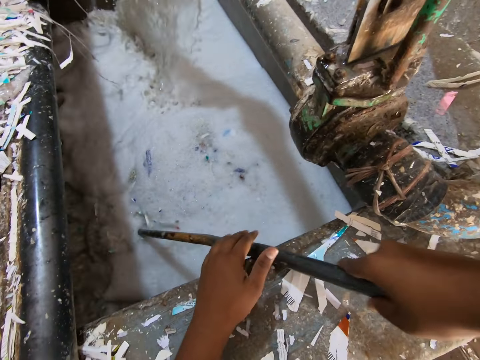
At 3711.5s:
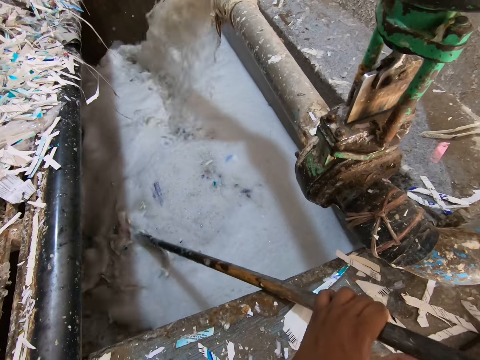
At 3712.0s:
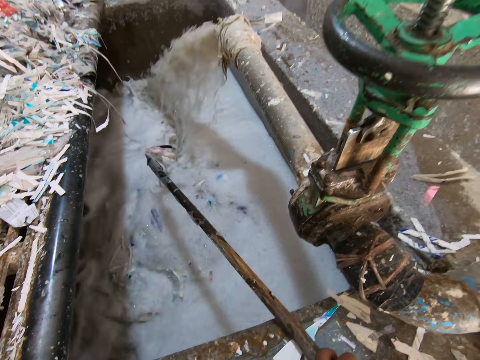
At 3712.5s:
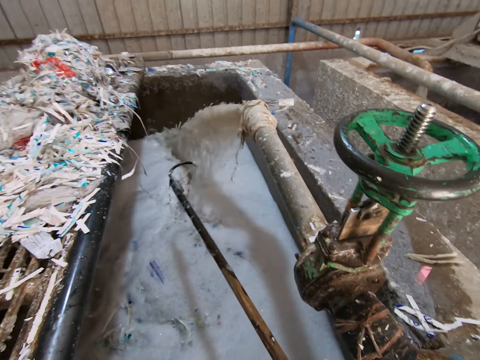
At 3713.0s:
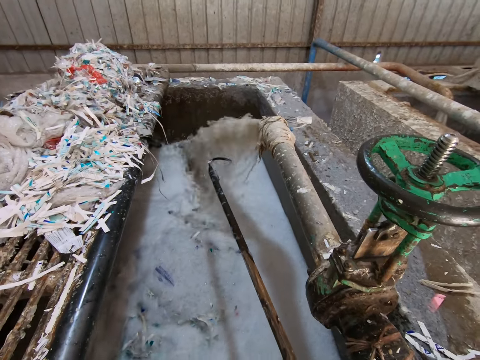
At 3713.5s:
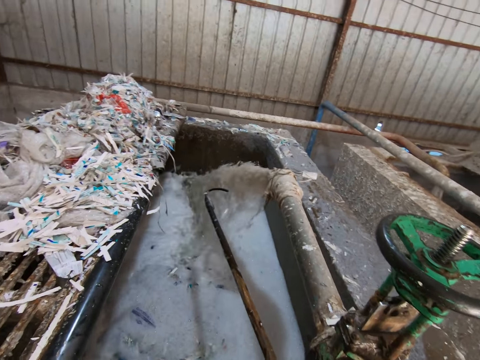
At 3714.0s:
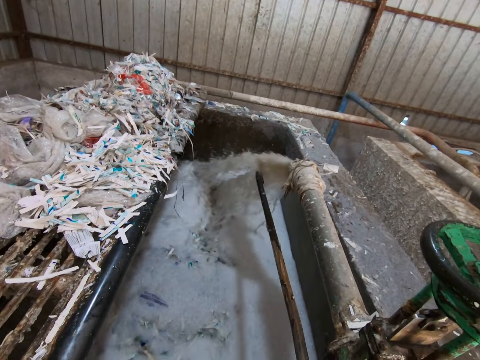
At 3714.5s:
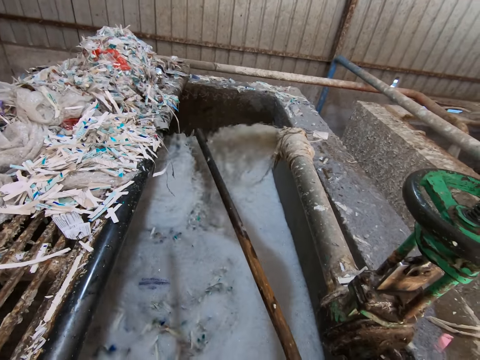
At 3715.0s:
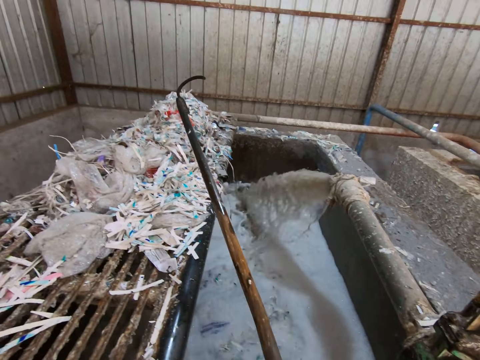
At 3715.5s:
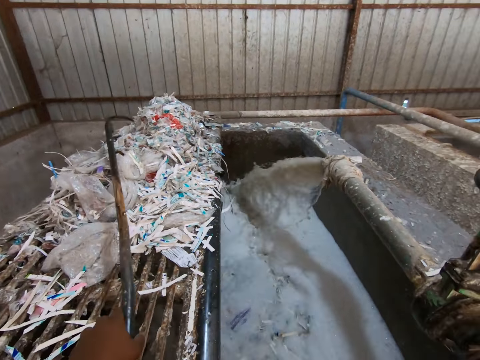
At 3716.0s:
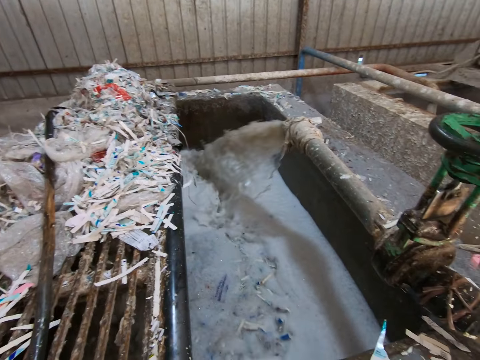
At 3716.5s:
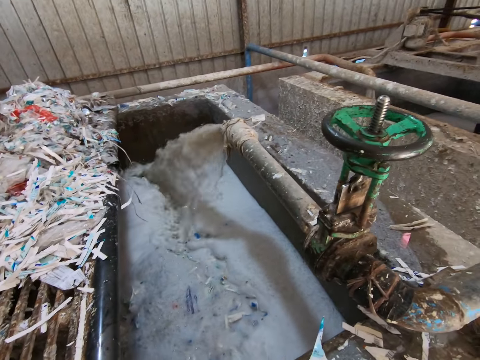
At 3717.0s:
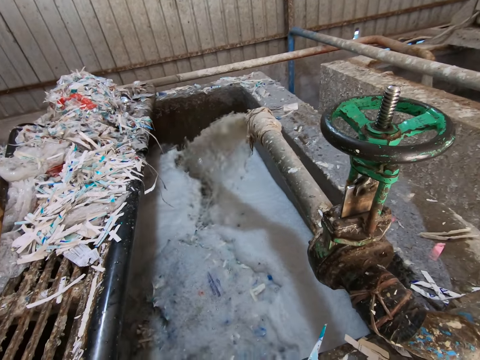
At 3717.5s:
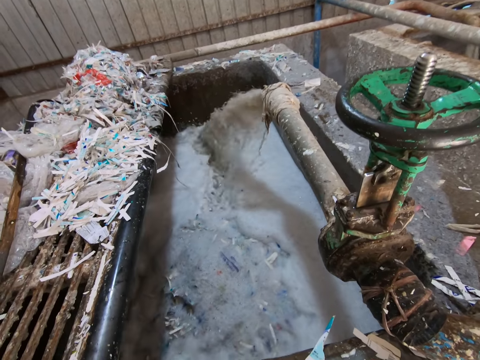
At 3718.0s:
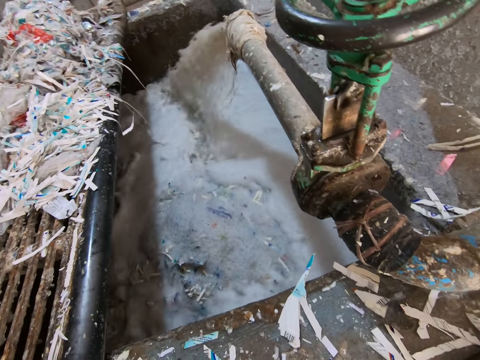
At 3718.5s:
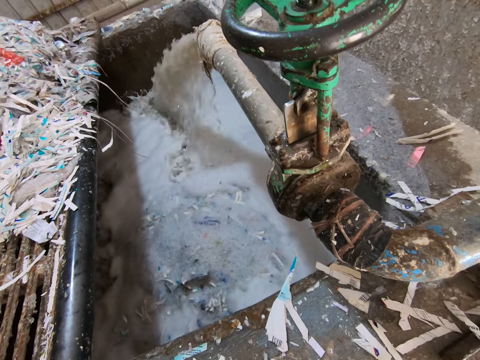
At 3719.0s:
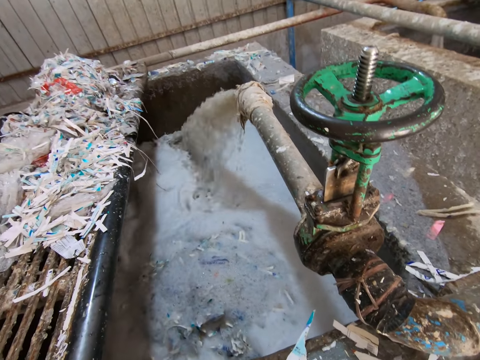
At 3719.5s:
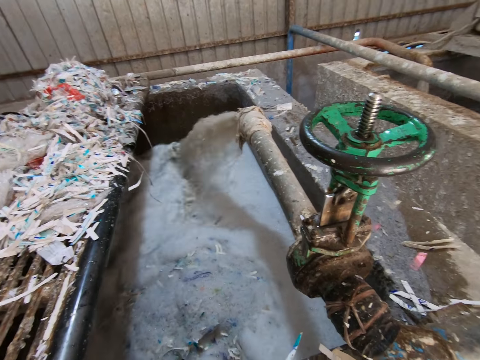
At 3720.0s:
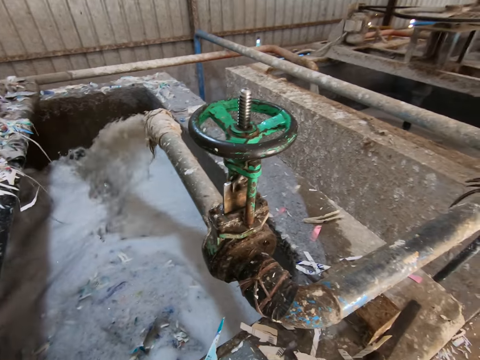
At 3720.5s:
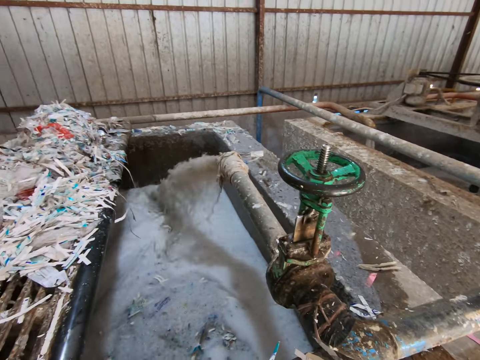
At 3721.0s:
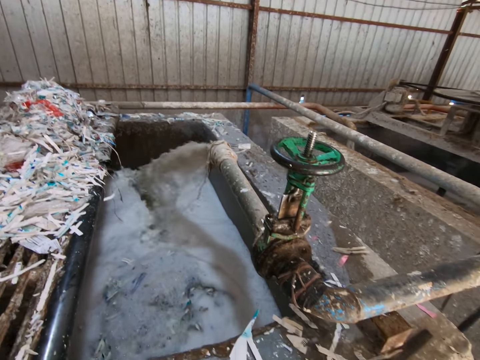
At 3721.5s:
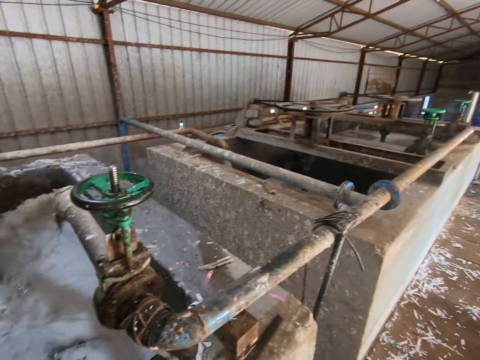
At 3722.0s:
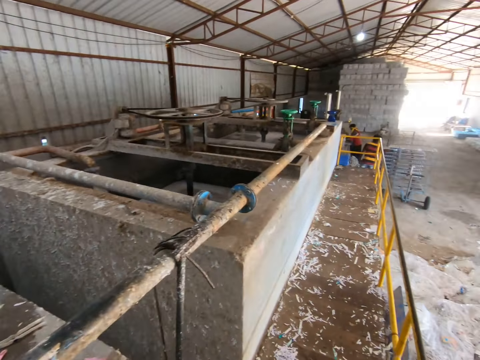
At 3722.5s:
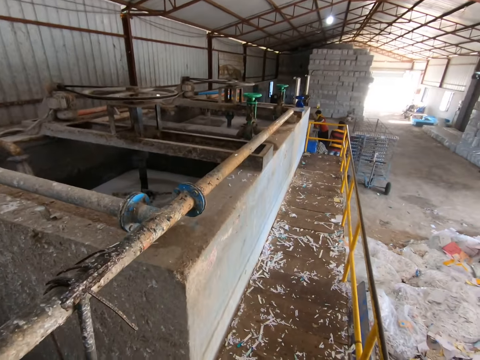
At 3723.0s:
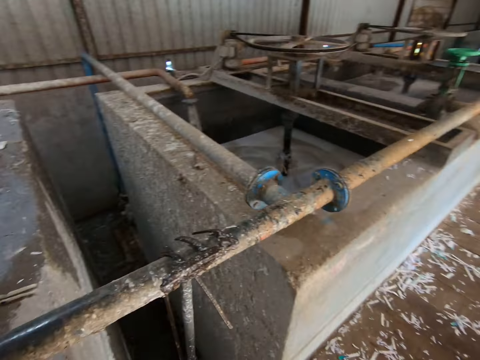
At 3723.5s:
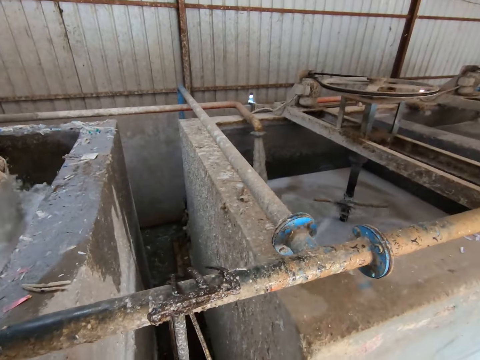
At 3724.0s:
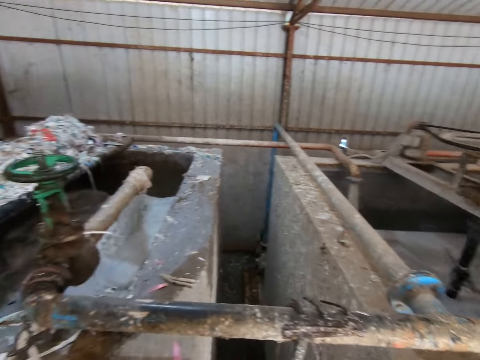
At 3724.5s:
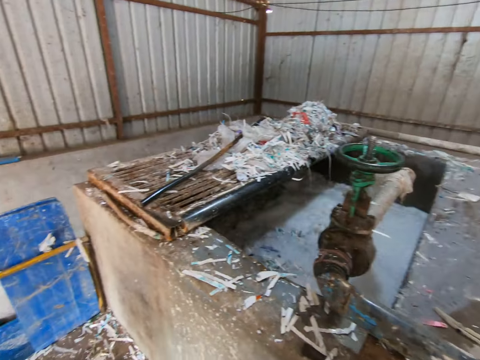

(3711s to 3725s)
The camera wearer rinses the rod in his hands with water from the pipe. He drops the rod in his left hand on the pool top. He looks at the materials inside the water chamber. He looks around the factory, walks around the factory, and looks around the factory.

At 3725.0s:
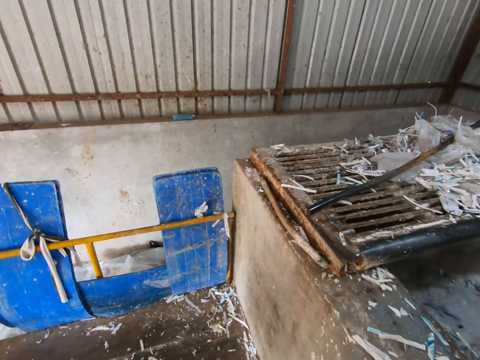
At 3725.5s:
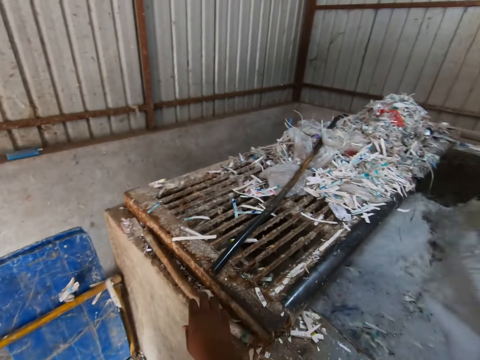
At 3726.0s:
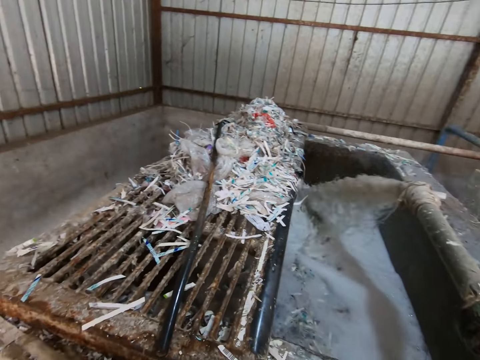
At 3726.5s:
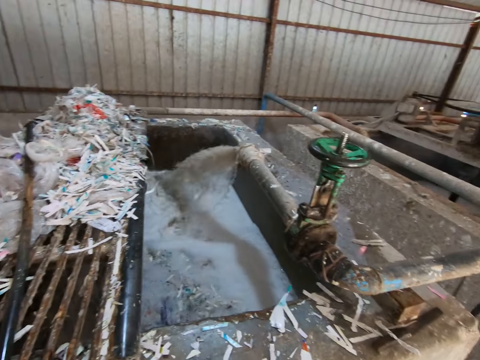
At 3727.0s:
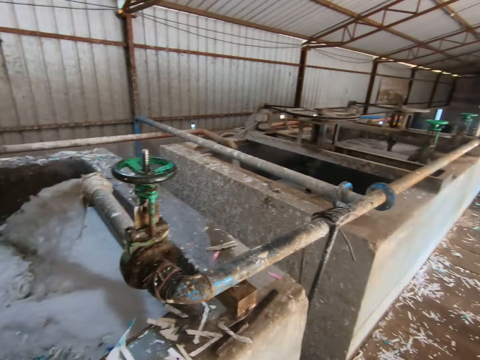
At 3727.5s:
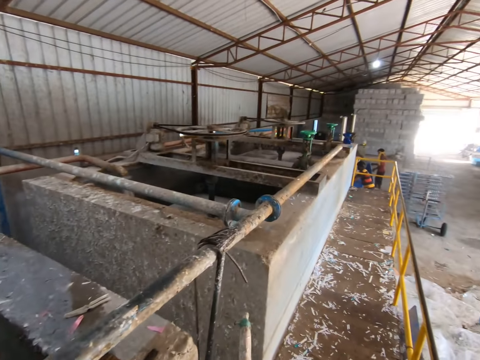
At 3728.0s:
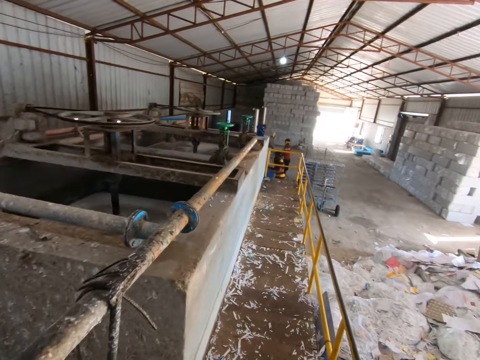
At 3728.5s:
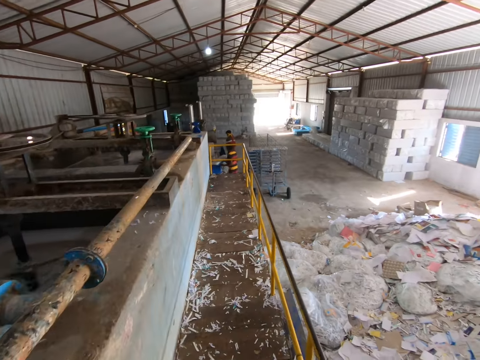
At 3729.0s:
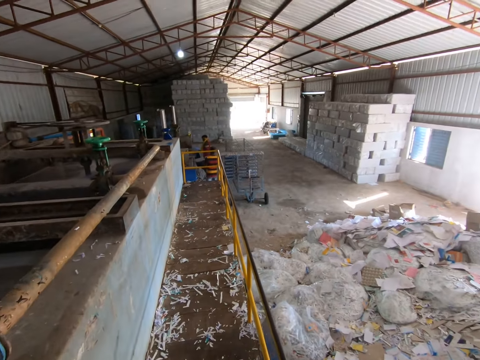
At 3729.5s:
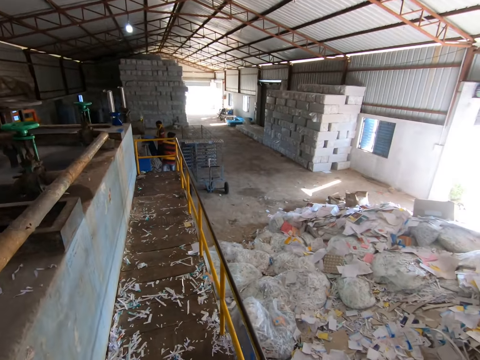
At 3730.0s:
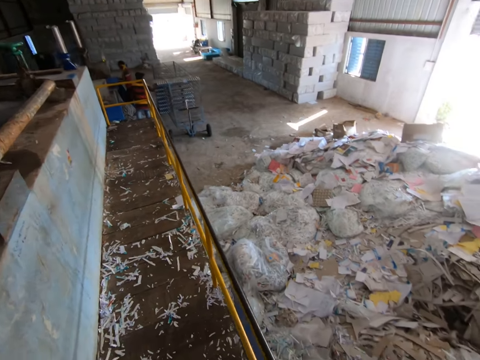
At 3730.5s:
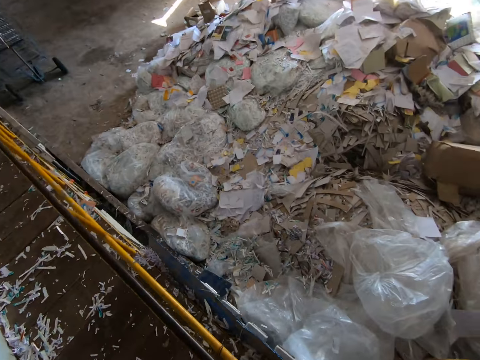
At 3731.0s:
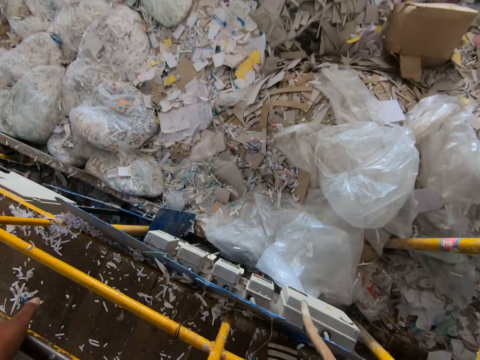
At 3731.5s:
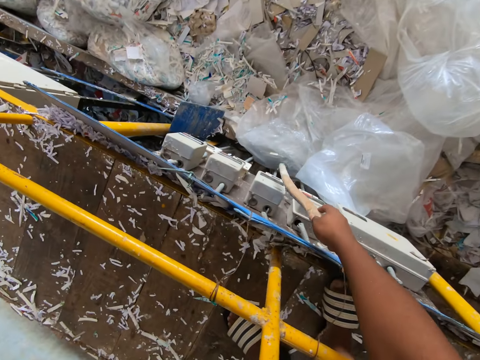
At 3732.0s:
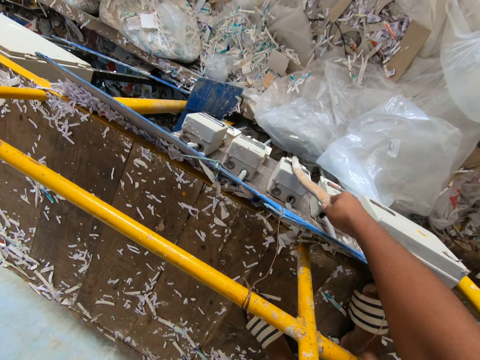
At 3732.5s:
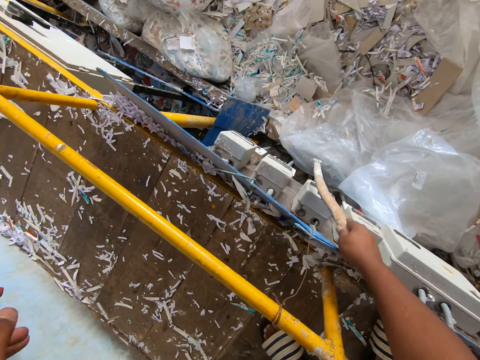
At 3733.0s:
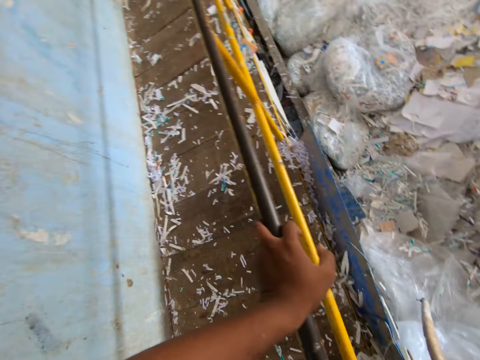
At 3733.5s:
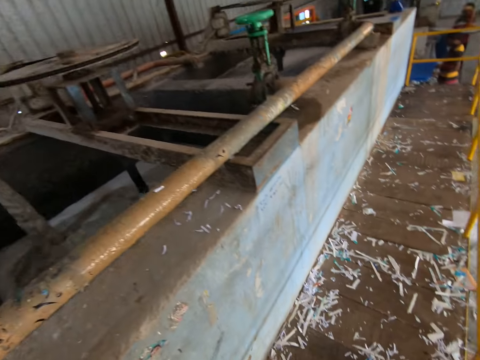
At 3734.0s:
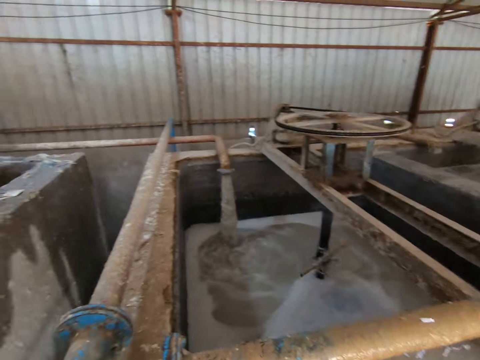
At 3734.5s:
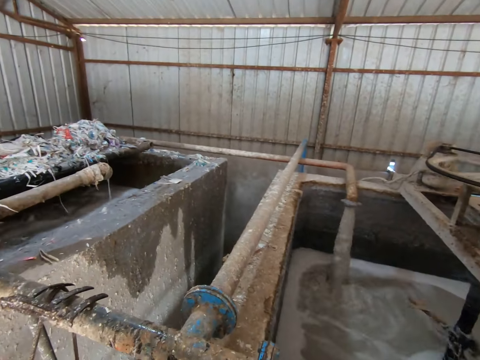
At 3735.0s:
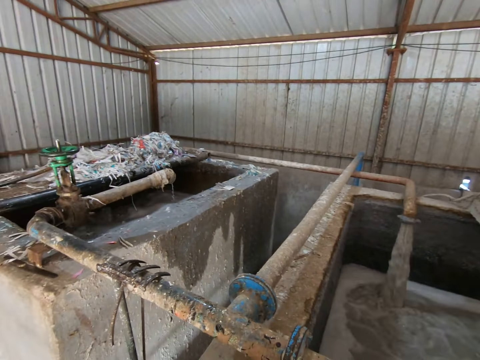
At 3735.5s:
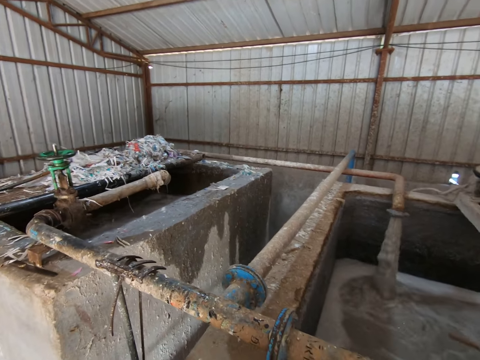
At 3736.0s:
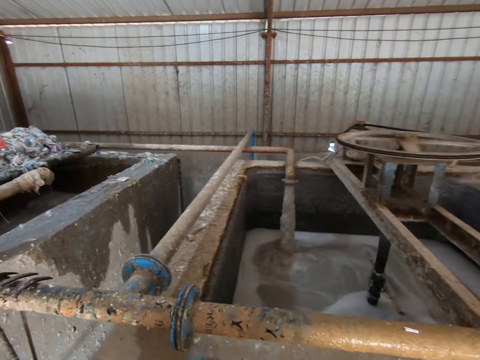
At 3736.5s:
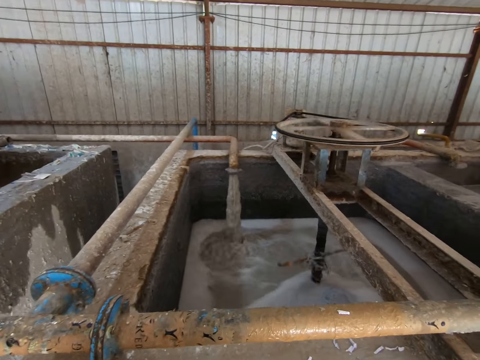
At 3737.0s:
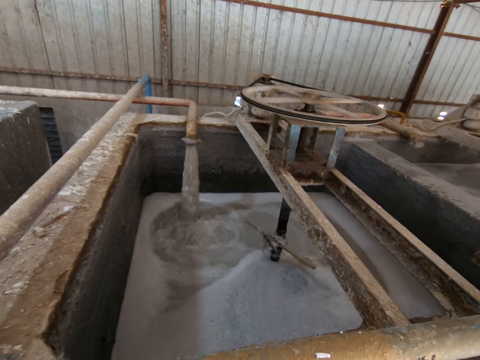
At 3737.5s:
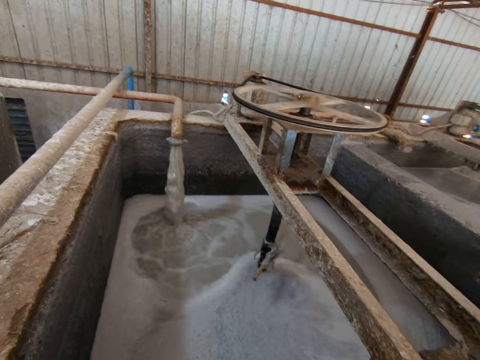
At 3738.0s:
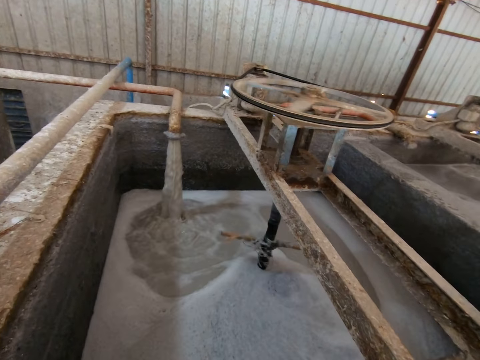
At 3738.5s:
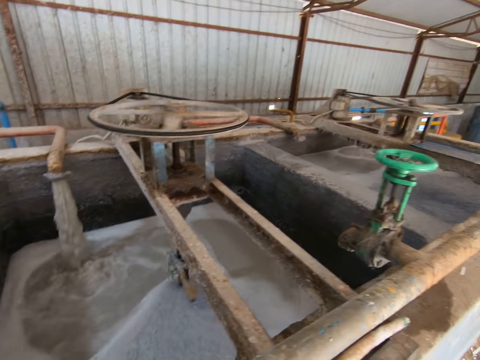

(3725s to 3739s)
The camera wearer walks around the factory. He picks up the stick on the pool slab with his left hand. He looks around the factory. He walks towards the rail. He holds the rail with his left hand. He puts off the switch of the water pipe on the wall with the stick in his right hand. He looks around the factory. He stares inside the water chamber.
